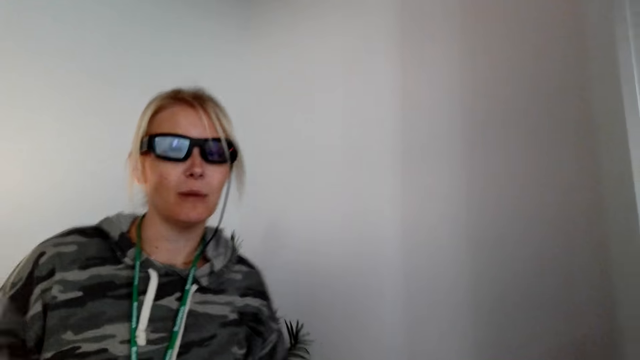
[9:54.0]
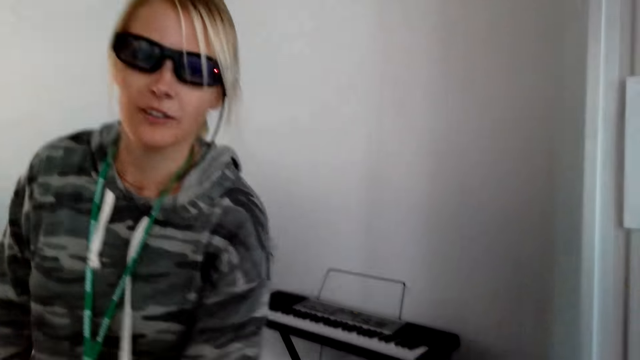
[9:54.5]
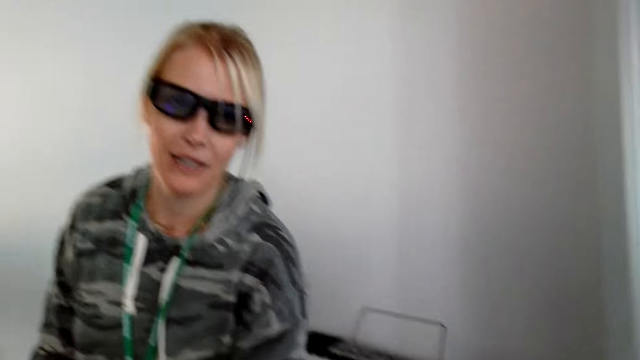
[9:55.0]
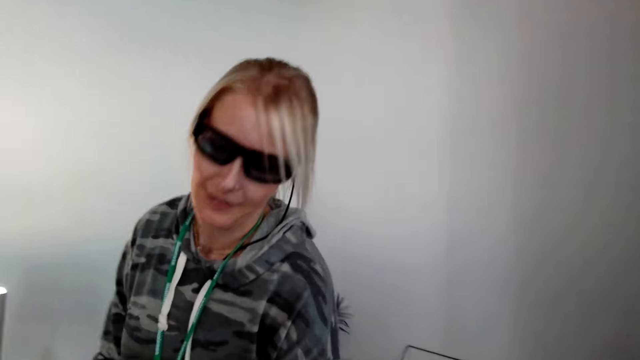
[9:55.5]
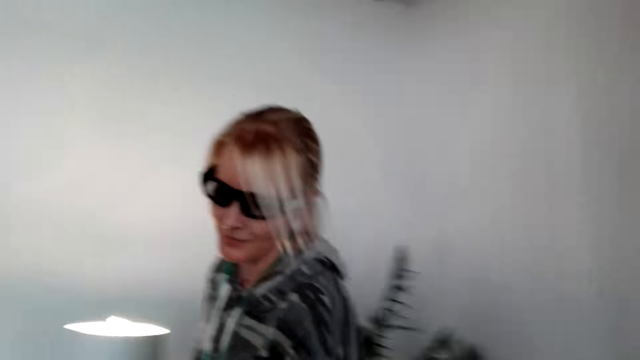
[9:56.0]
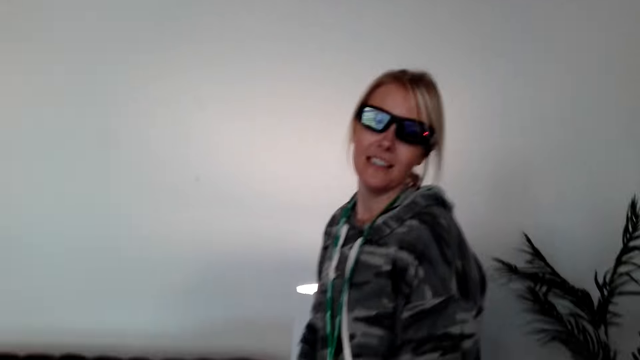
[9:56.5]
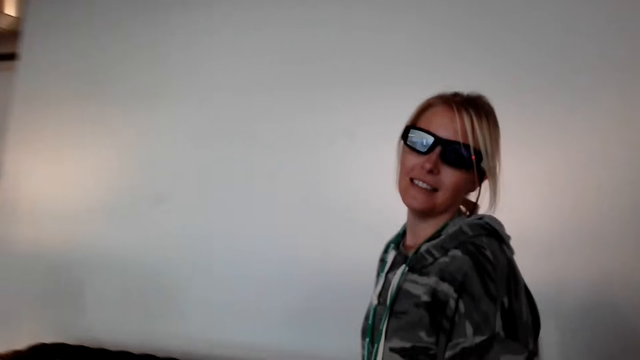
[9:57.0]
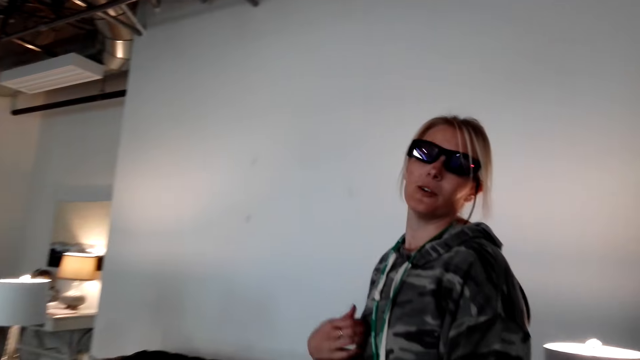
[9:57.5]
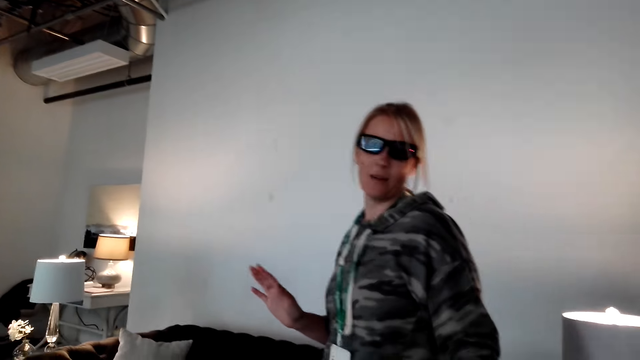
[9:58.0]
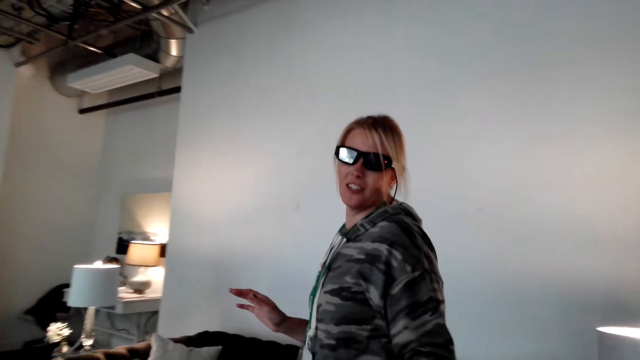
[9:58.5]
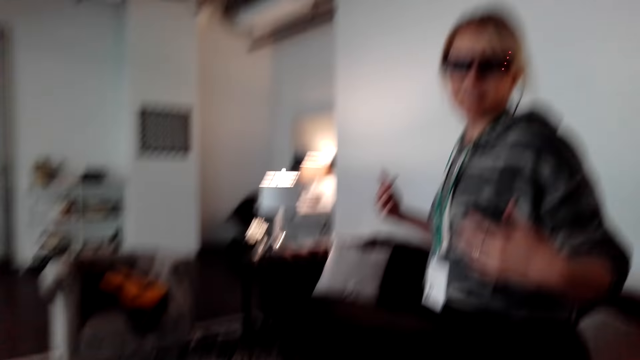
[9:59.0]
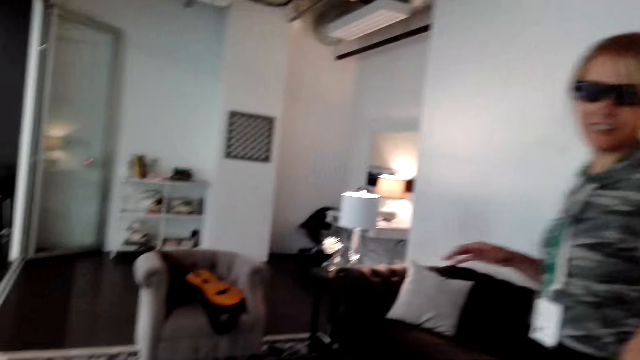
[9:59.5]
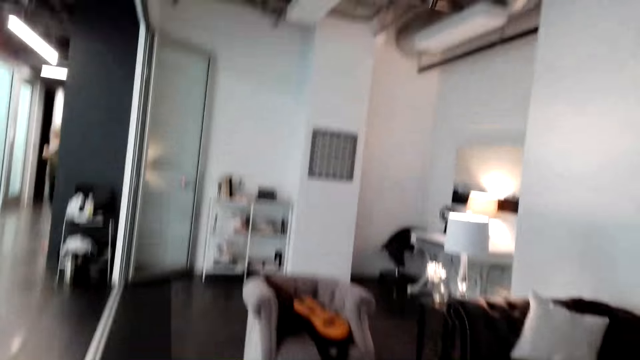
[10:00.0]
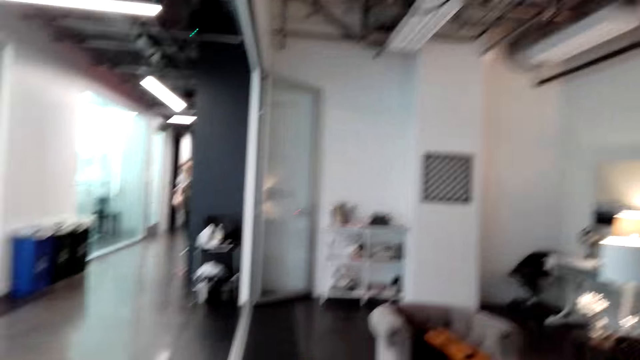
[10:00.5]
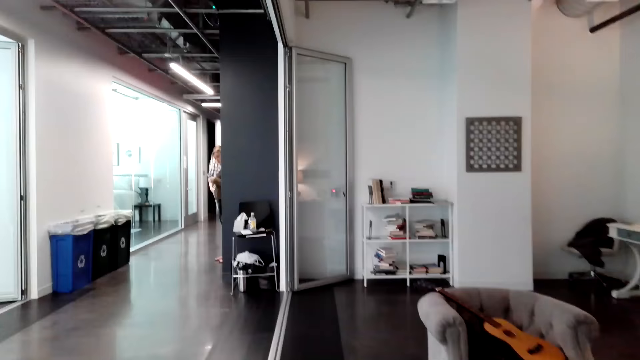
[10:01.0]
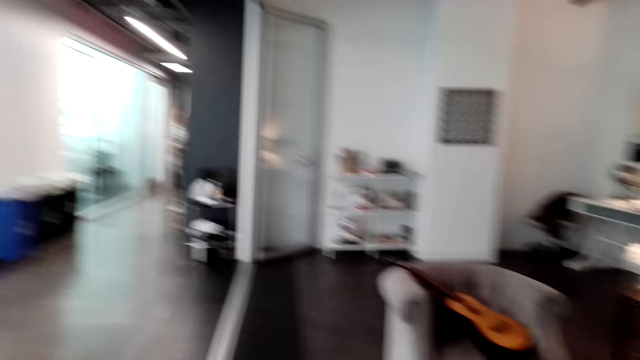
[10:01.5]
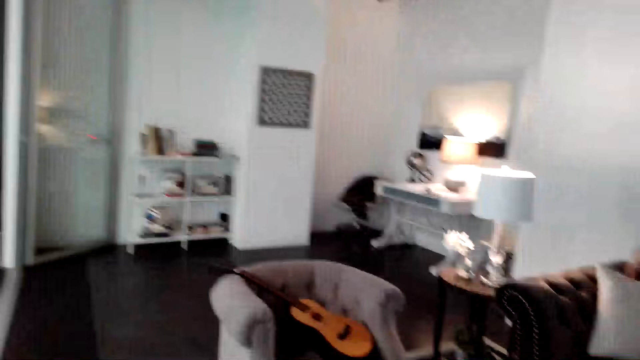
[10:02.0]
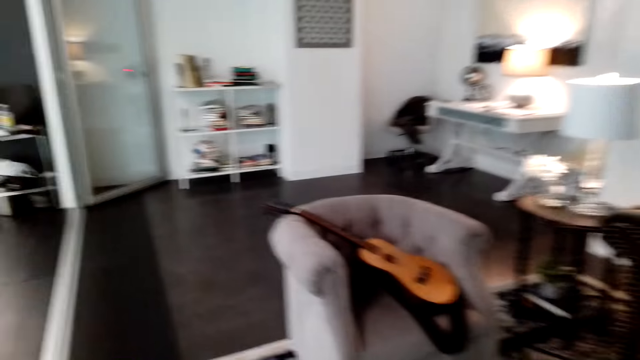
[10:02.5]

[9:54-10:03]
The camera wearer talks with the person. The person talks with the camera wearer. The camera wearer talks with the person.

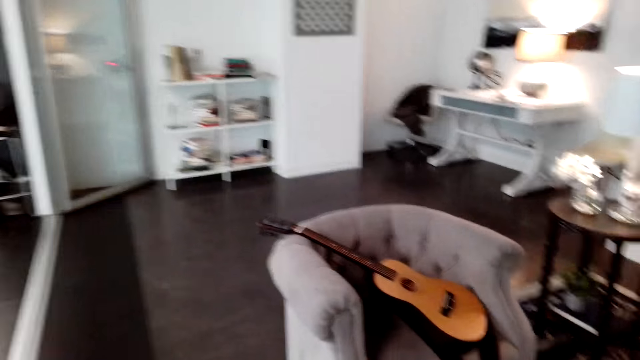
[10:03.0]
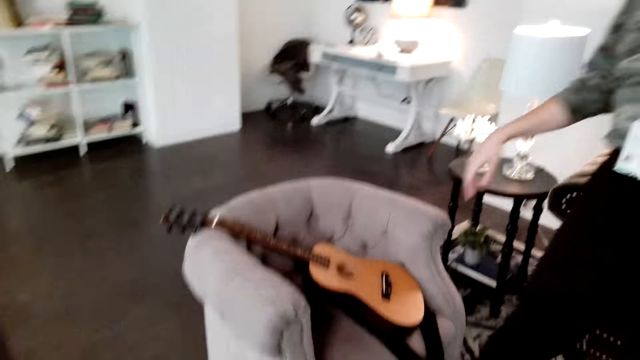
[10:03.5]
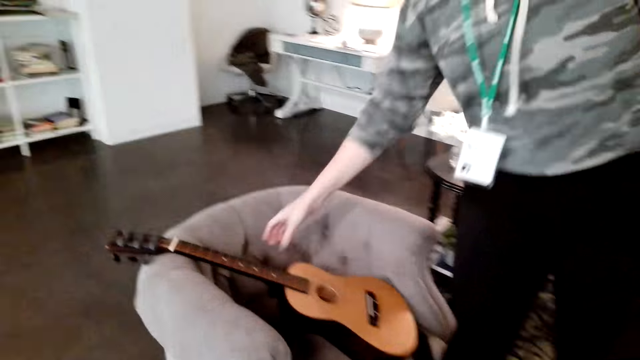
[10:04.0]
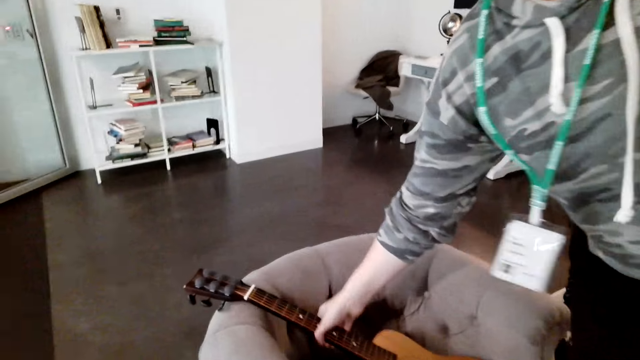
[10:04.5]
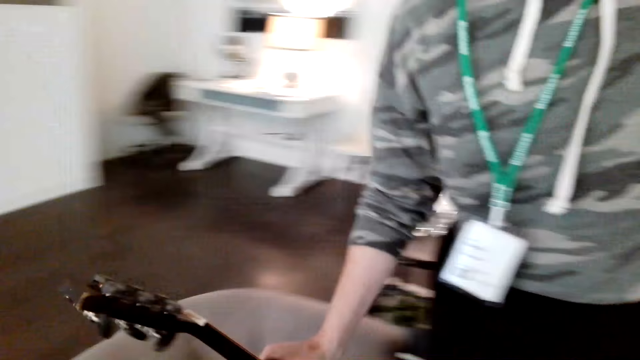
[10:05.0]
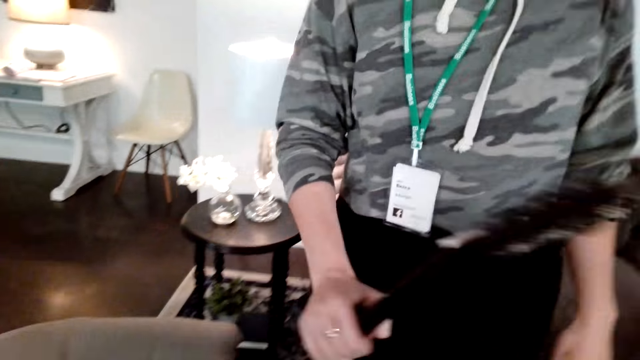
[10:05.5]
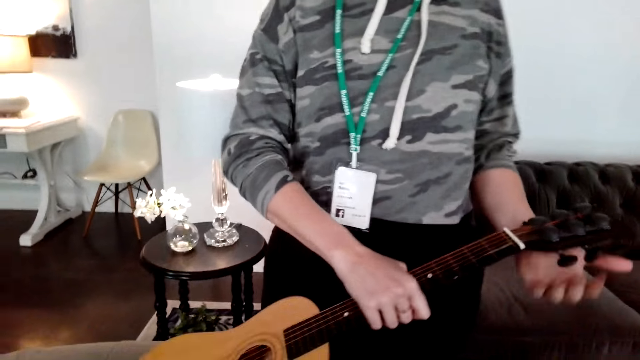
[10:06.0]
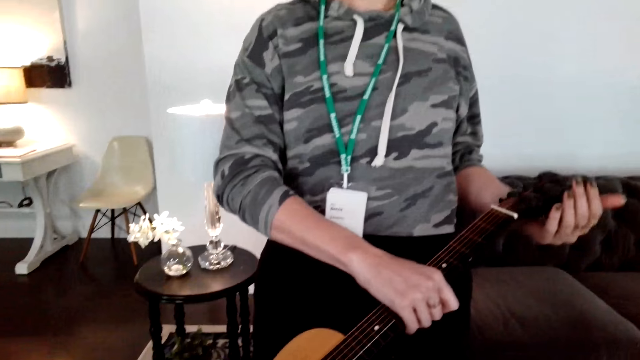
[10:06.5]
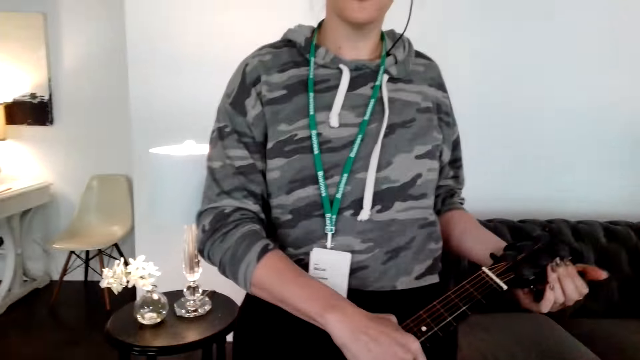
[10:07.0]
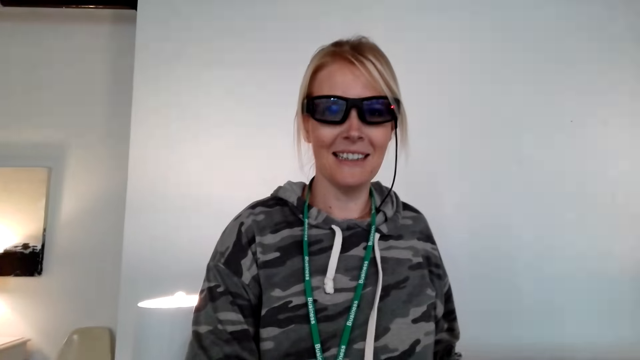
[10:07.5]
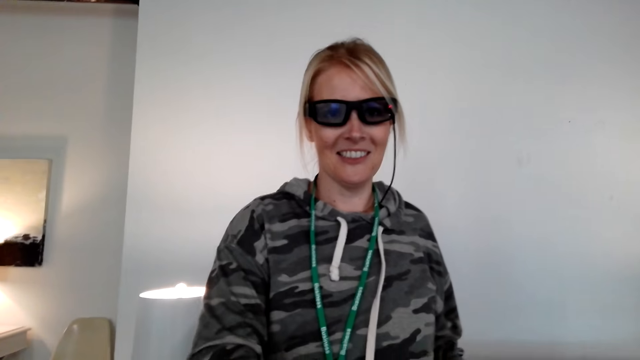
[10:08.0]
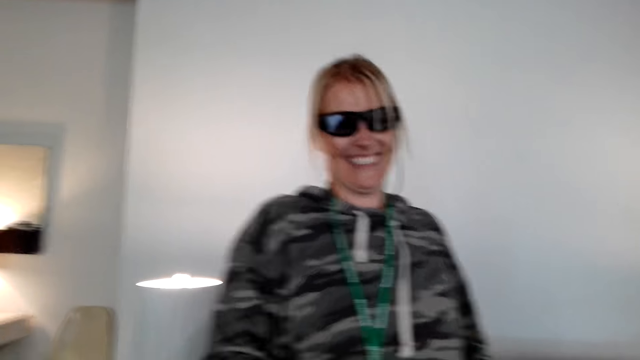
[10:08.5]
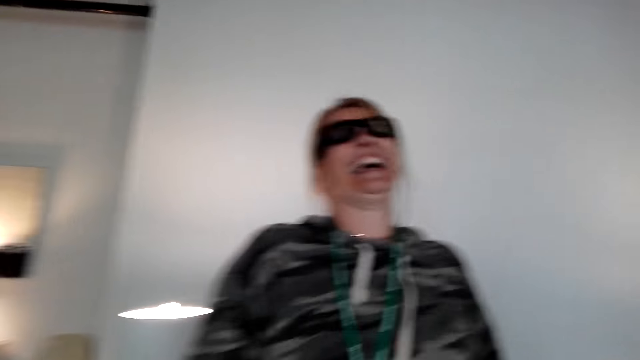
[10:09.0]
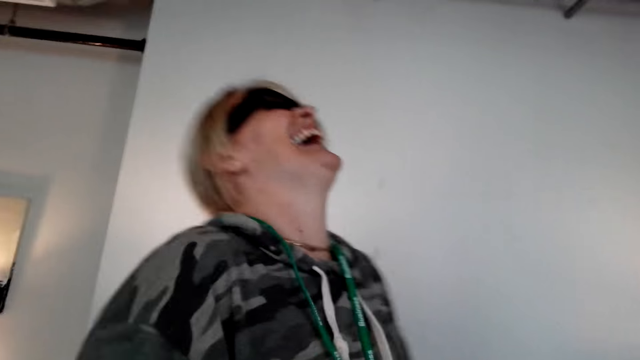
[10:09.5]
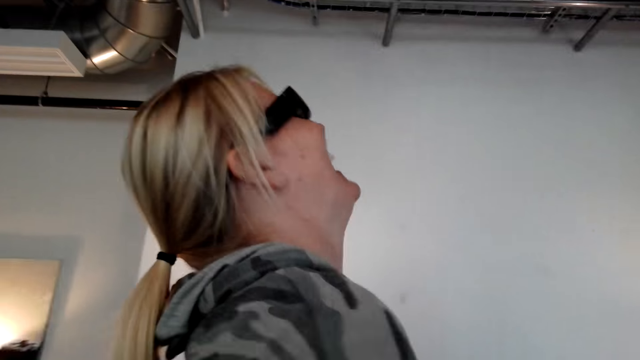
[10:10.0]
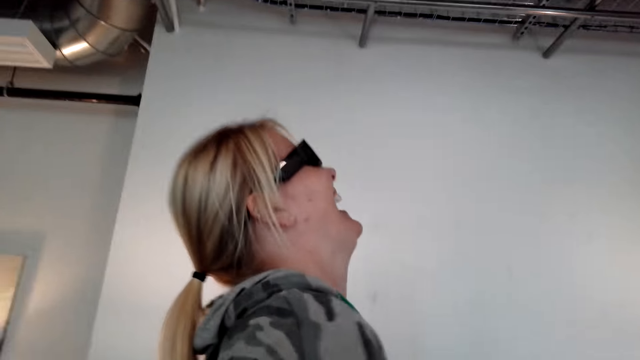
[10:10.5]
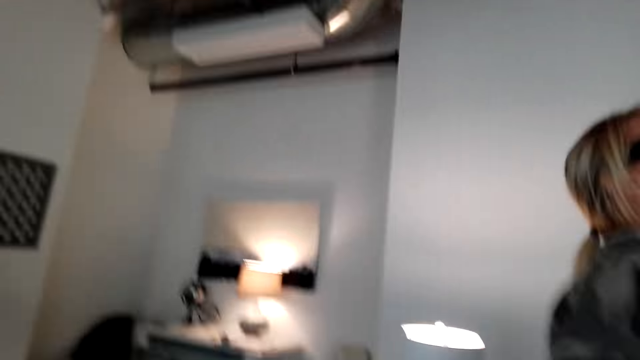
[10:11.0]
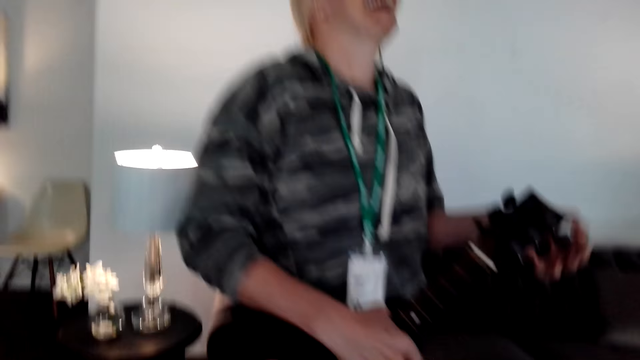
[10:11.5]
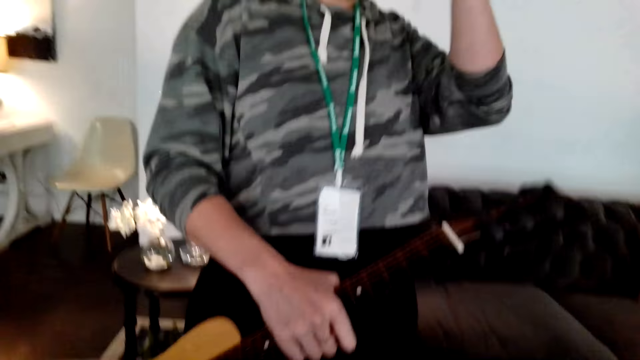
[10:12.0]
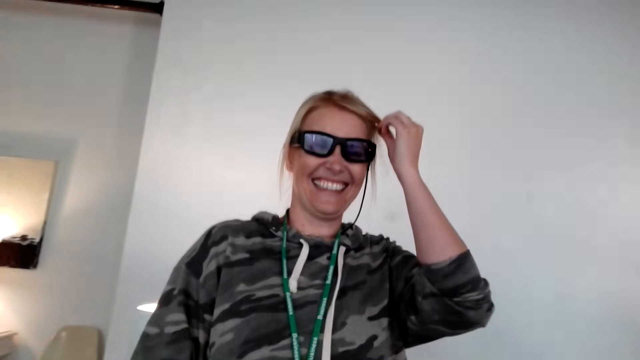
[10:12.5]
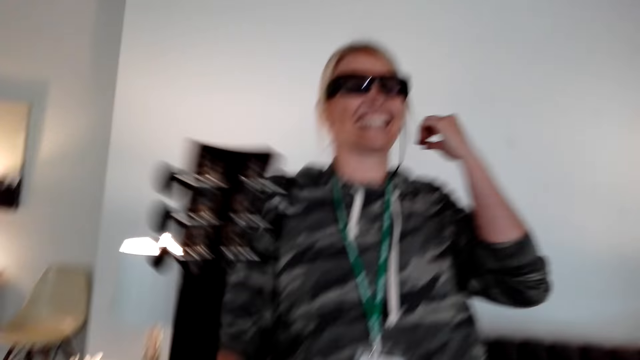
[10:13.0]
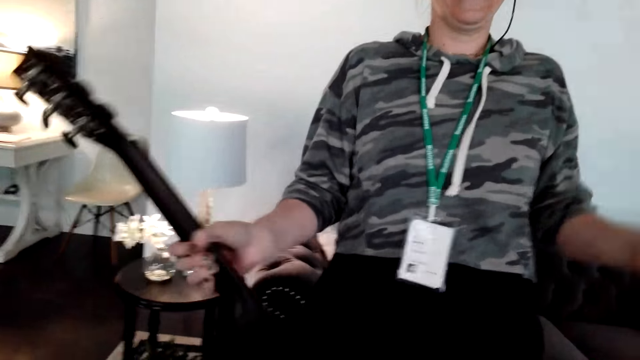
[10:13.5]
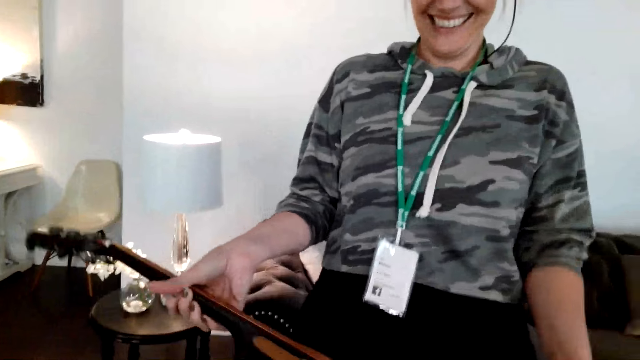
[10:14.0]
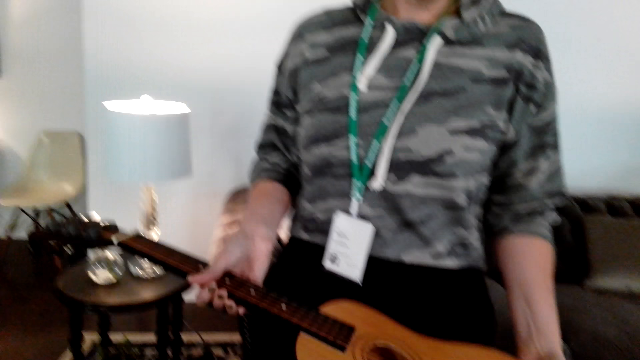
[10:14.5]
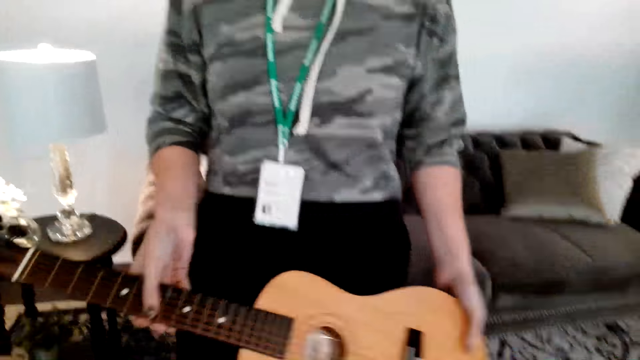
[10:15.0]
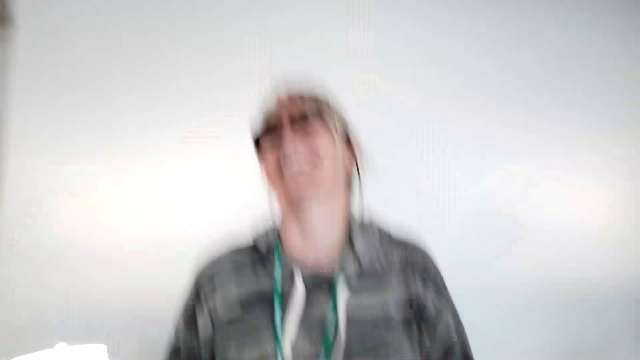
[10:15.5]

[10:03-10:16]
A person picks the guitar on the couch. The person talks with the camera wearer, picks the guitar, and laughs. The camera wearer talks with the person. The person touches hair and laughs. The camera wearer talks with the person.
